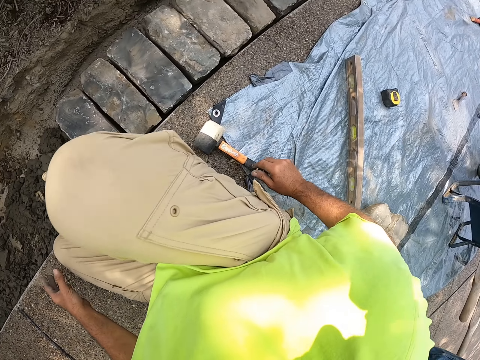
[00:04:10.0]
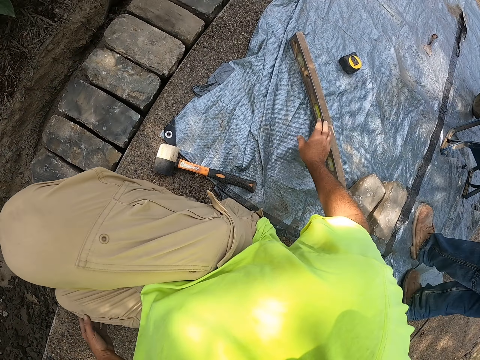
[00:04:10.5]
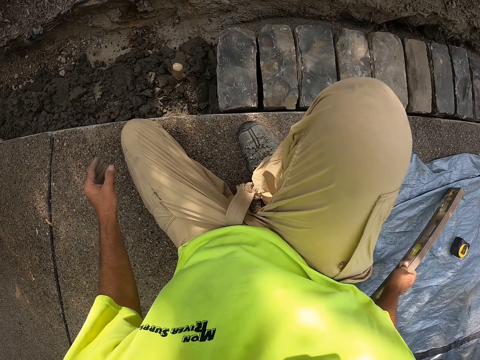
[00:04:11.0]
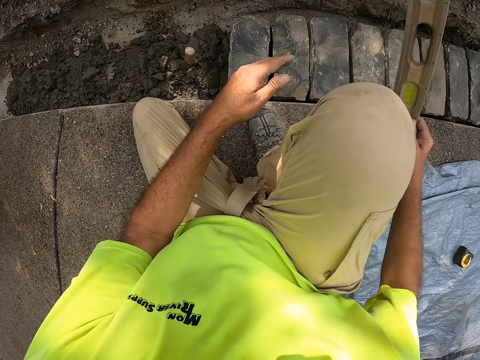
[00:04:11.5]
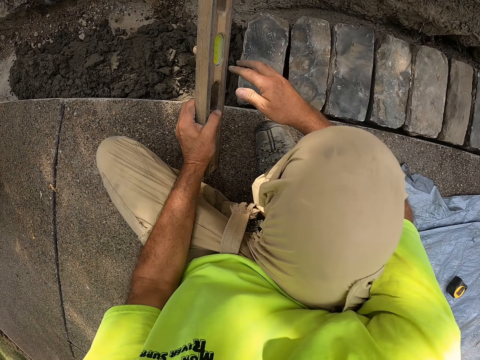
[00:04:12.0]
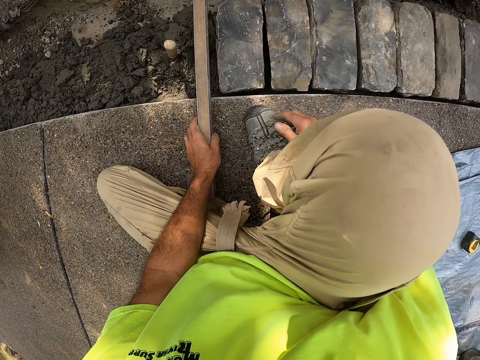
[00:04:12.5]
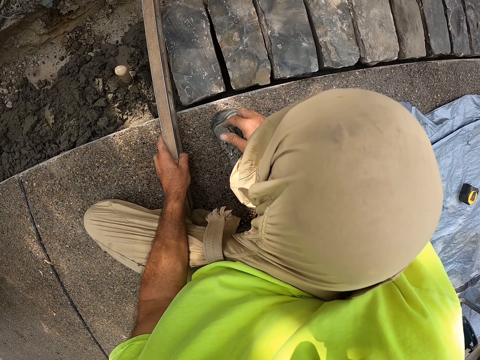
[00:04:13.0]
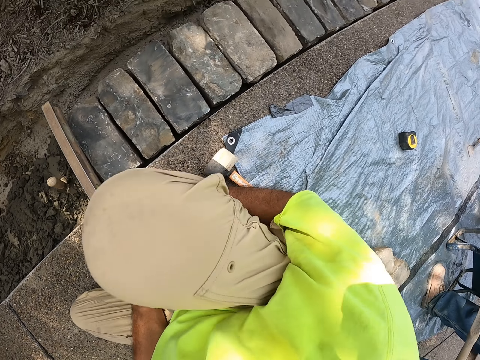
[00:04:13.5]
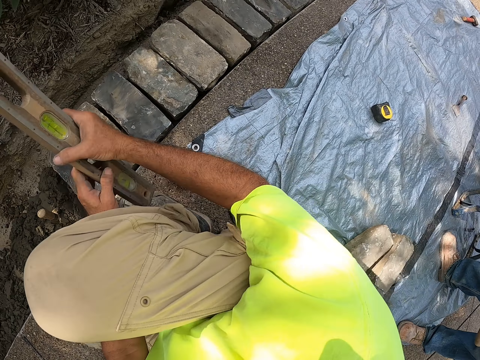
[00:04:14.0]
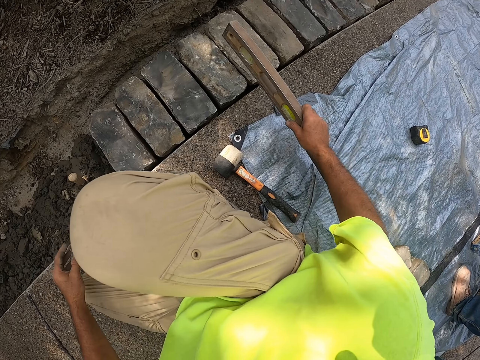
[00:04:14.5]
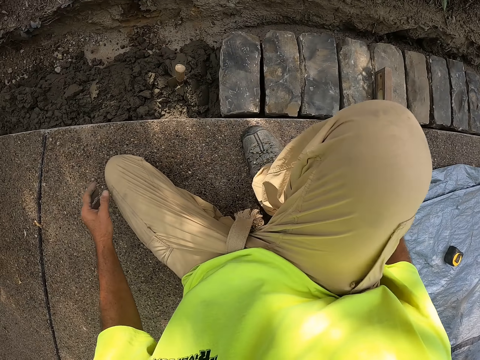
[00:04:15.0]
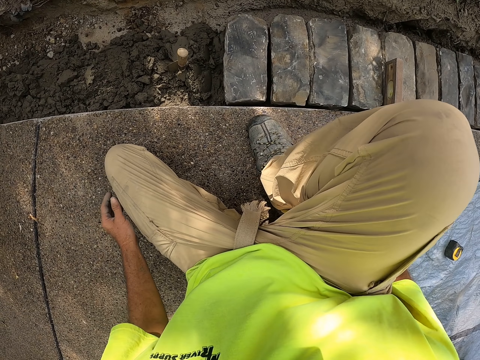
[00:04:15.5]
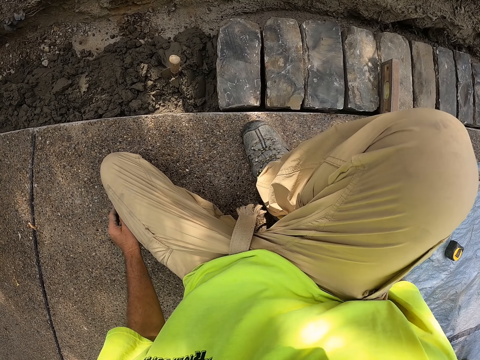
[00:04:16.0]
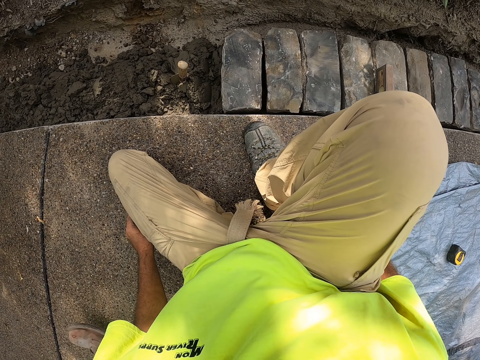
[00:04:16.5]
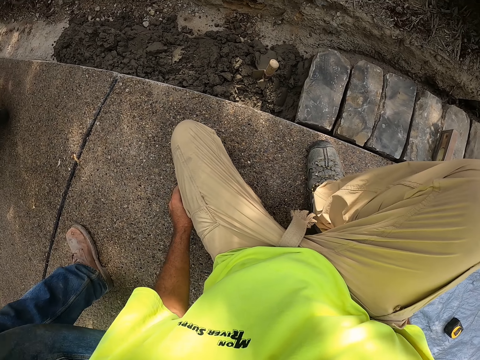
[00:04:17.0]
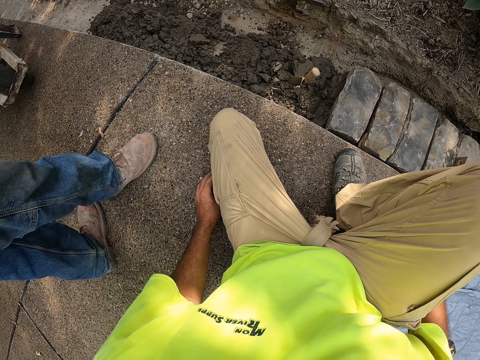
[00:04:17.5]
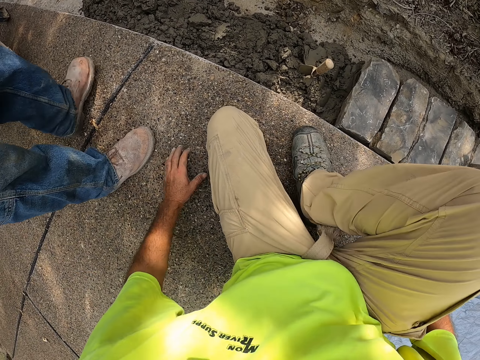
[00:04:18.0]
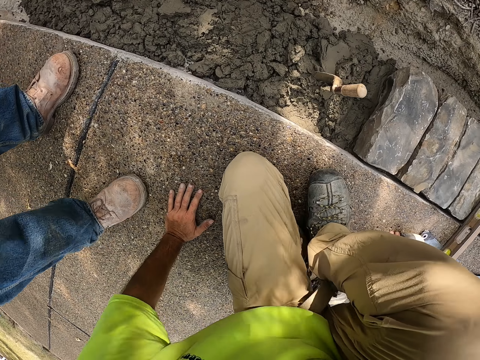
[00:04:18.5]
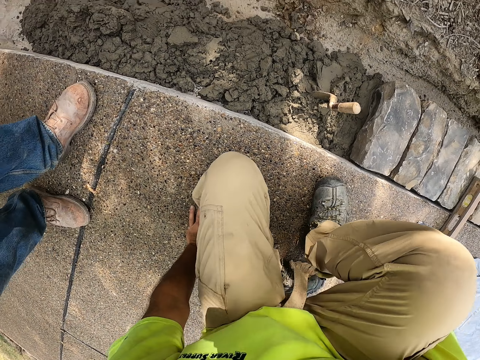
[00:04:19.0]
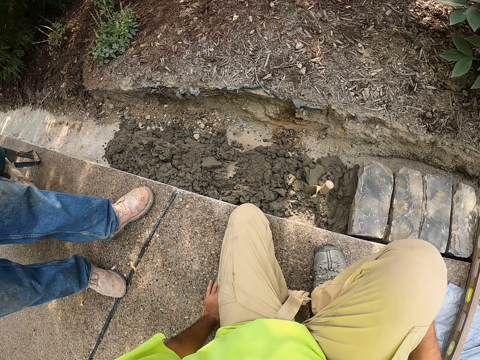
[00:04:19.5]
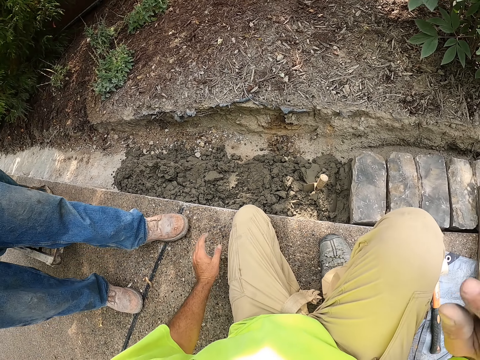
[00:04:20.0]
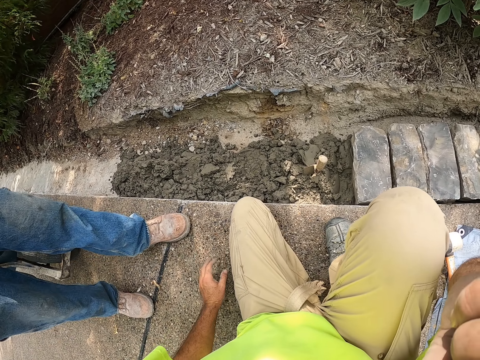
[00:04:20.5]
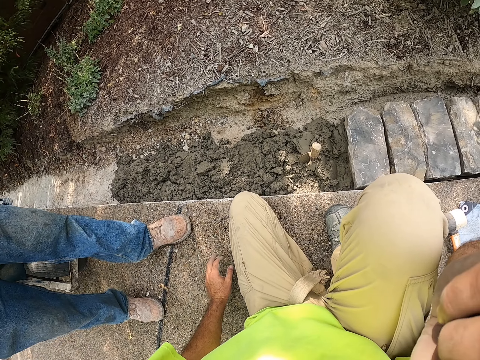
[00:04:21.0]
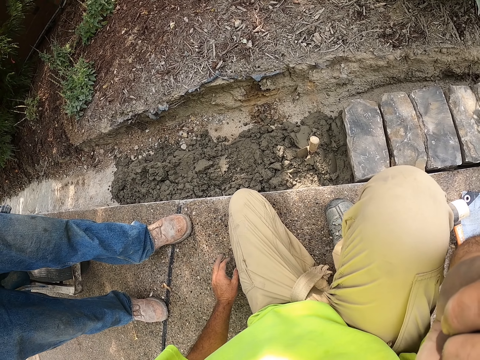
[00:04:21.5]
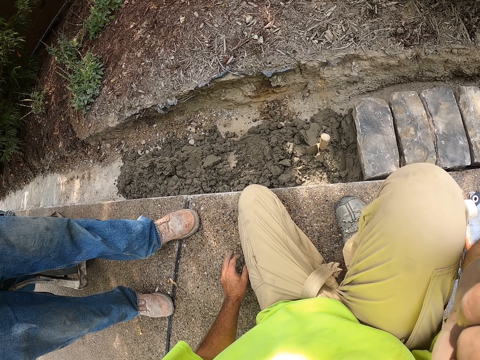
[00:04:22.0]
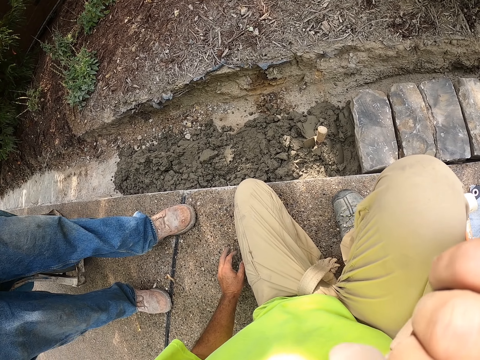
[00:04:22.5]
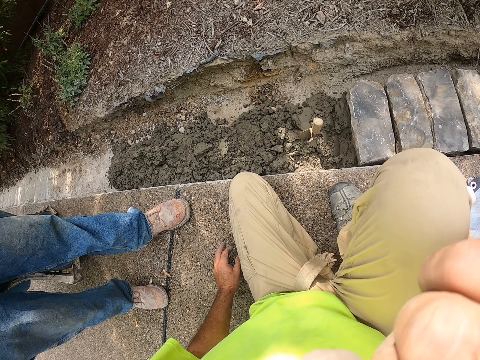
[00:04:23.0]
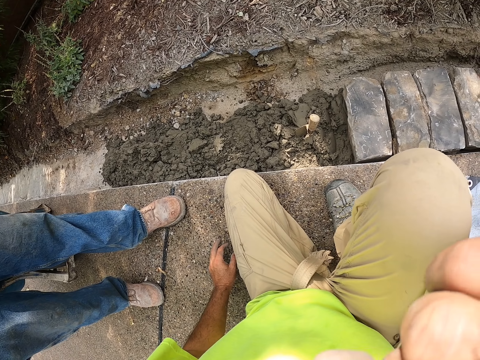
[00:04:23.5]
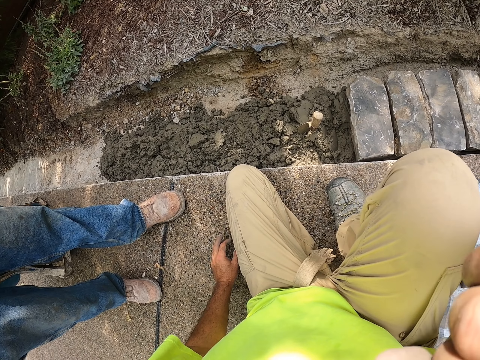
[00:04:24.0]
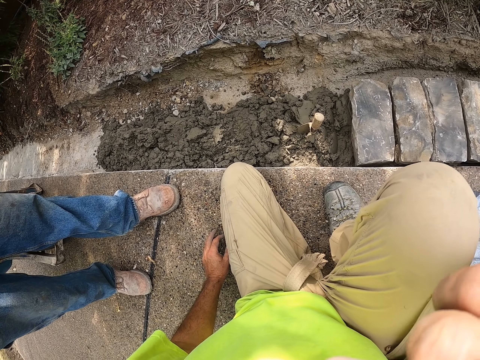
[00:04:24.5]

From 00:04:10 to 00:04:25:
The camera wearer picks up a level ruler or spirit level. They hold the spirit level. They measure the brick level. They move the level ruler. A man walks. The camera wearer moves. They put the spirit level on the ground. They touch their face.

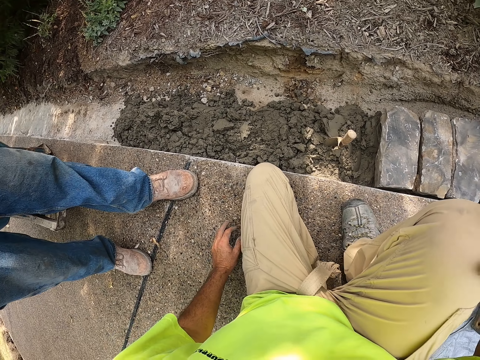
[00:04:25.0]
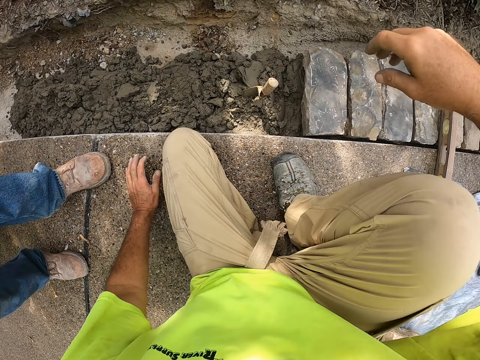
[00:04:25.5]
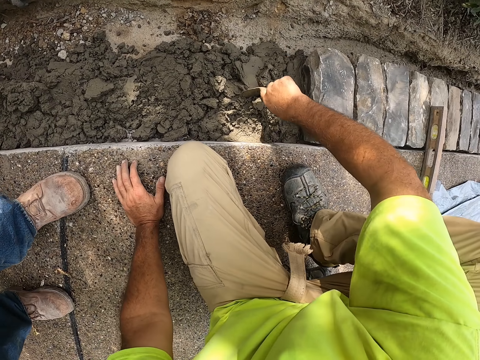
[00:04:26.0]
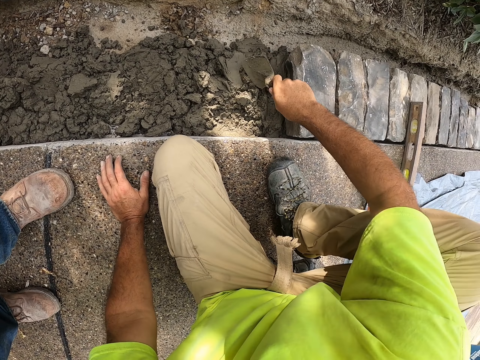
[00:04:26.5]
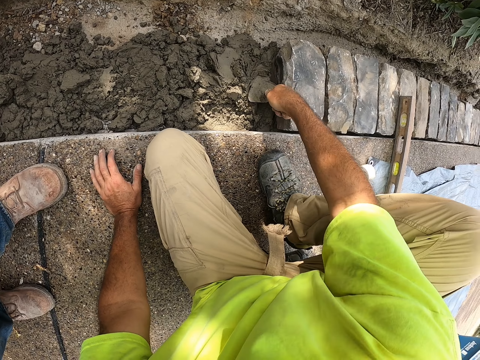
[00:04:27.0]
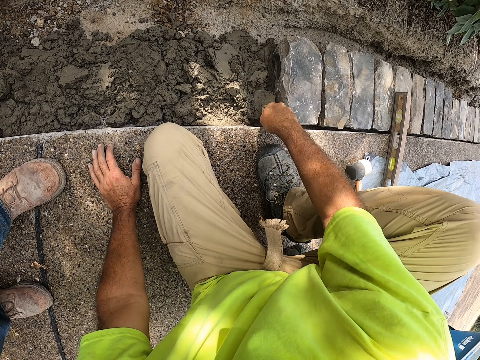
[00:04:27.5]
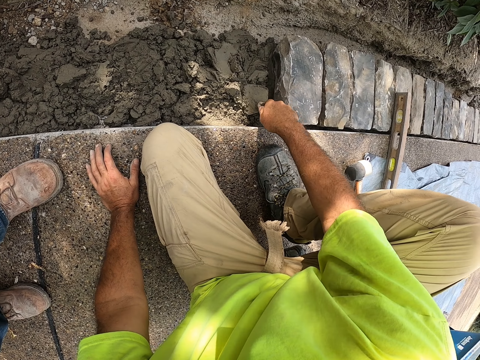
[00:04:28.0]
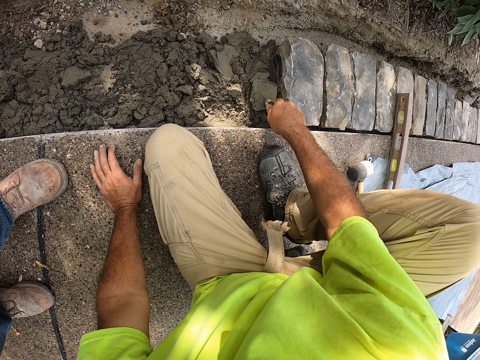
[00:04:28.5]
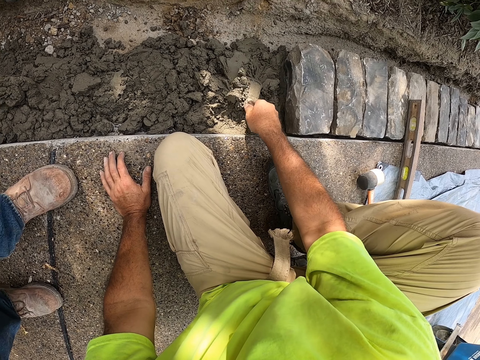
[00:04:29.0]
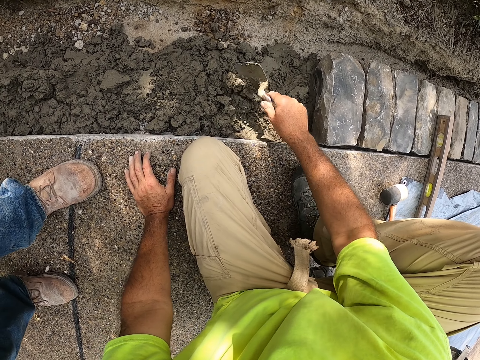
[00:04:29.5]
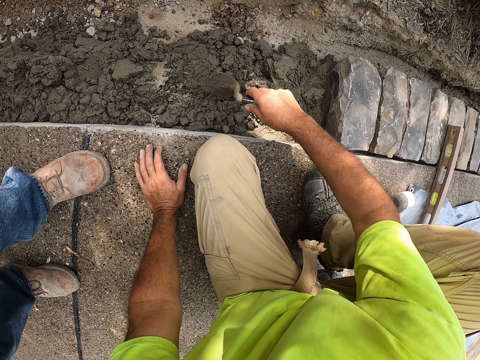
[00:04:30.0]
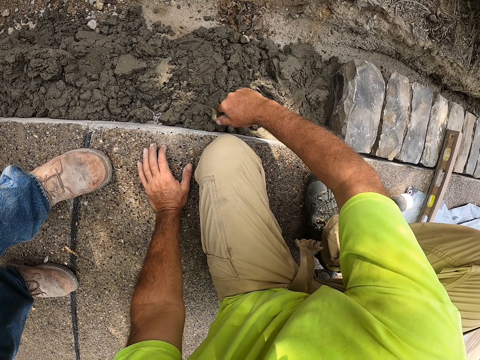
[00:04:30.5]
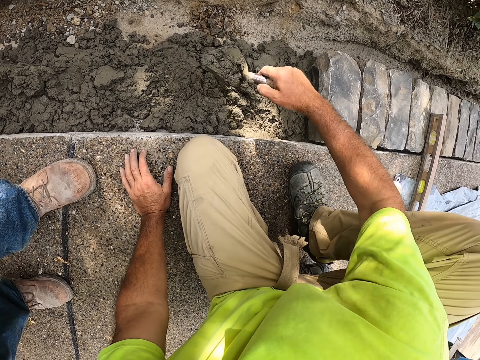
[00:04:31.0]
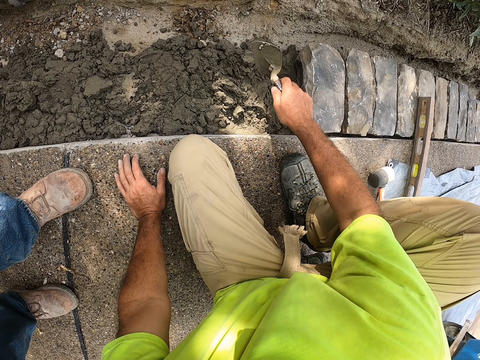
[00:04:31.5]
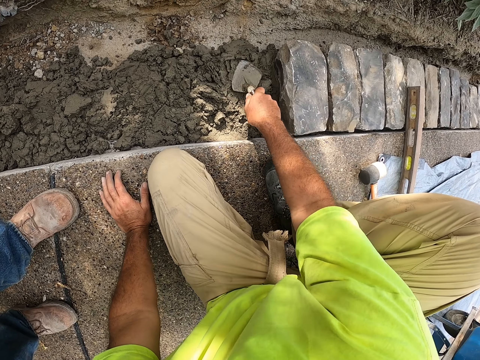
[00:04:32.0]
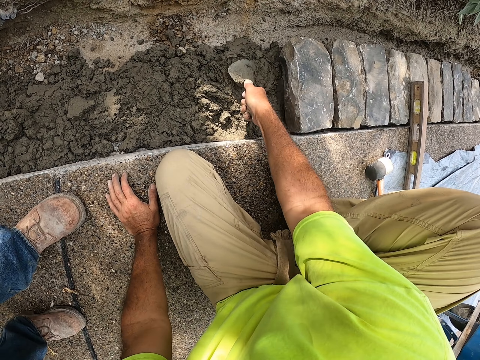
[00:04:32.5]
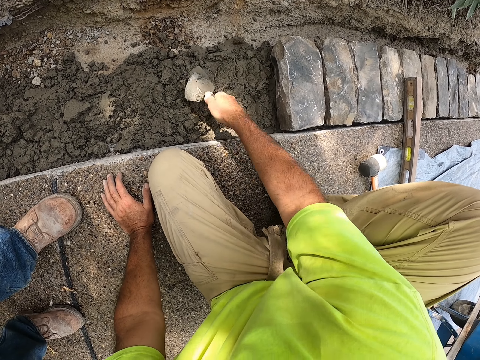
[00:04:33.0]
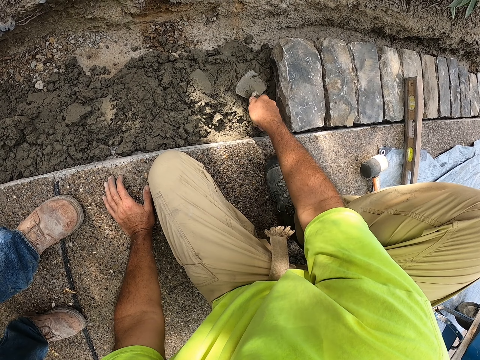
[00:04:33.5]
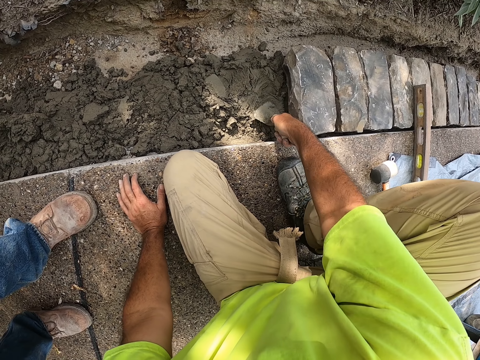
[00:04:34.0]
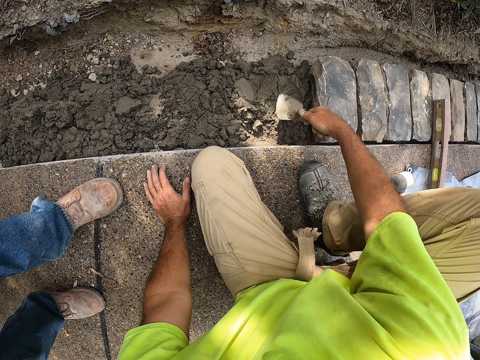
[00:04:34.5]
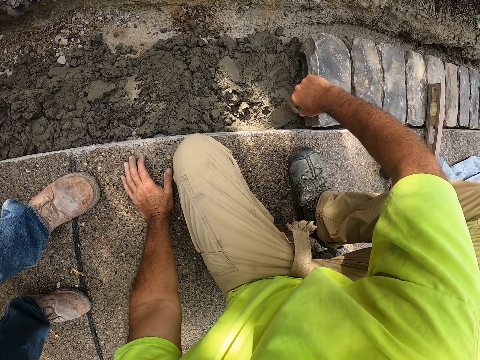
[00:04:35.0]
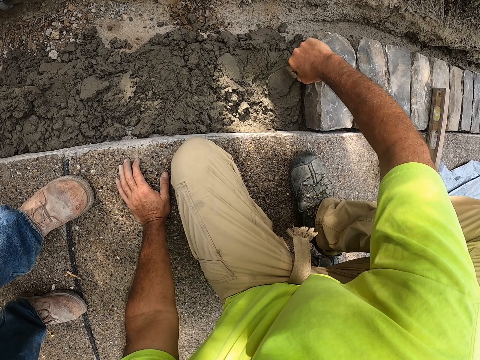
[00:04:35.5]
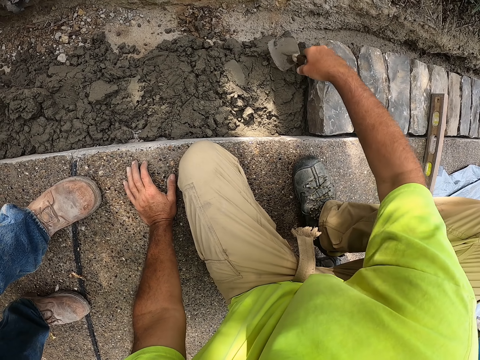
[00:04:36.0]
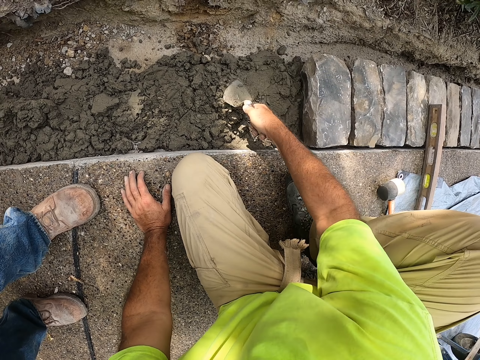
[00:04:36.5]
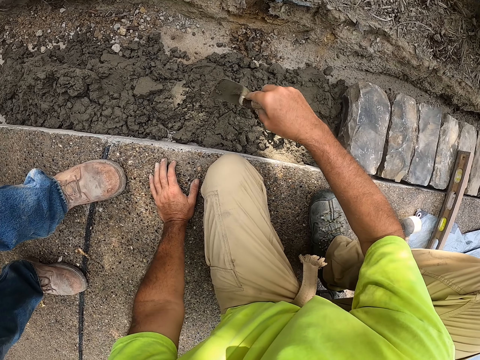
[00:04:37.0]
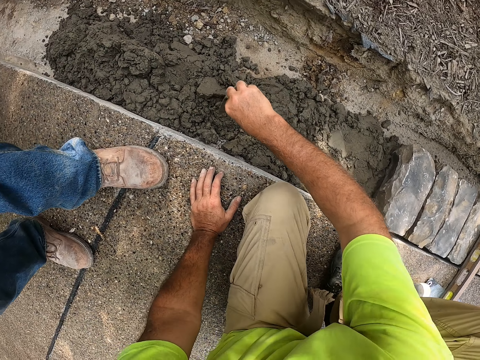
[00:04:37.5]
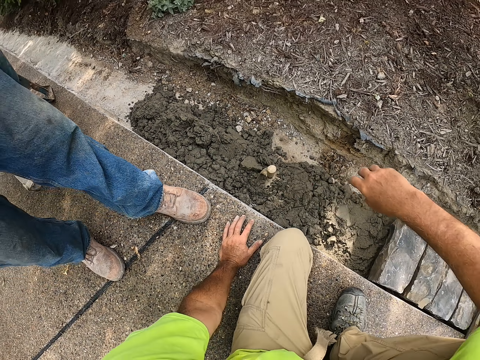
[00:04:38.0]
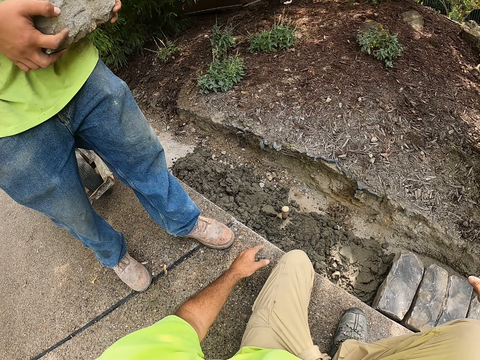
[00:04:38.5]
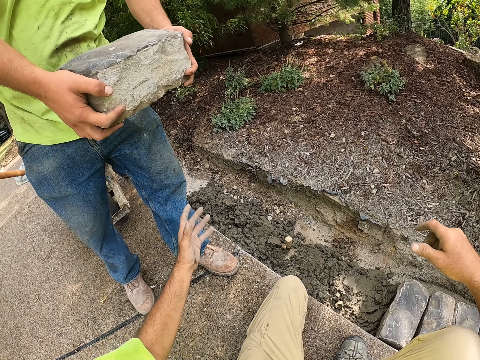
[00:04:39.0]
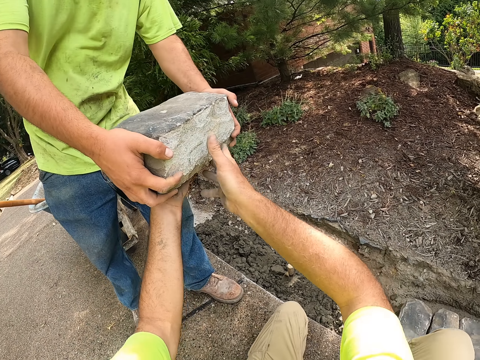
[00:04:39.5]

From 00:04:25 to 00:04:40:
The camera wearer picks up the trowel. They hold the steel. They spread the trowel. They align the concrete. They scoop the concrete. They pour the concrete. They spread the concrete. They put the trowel in the concrete.
